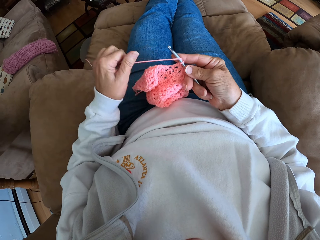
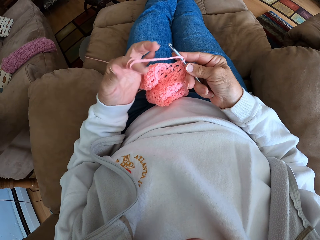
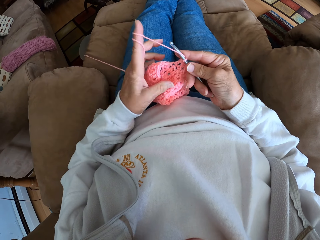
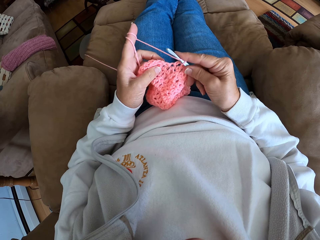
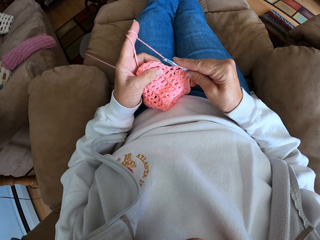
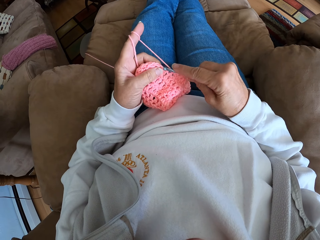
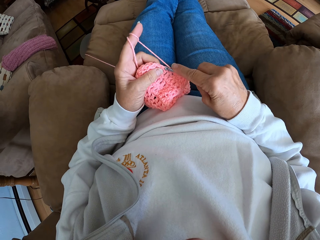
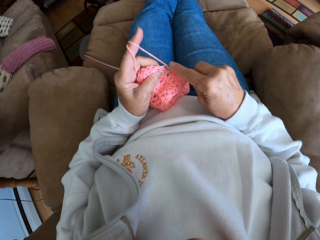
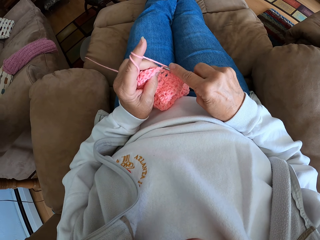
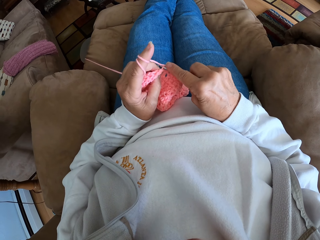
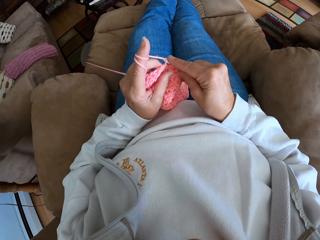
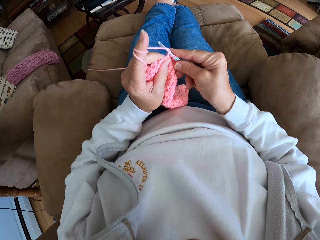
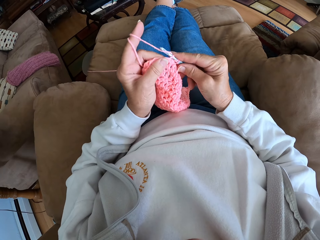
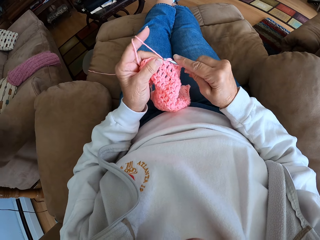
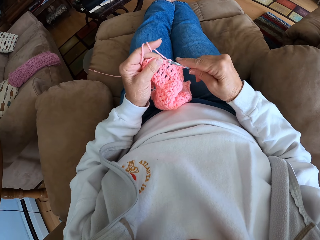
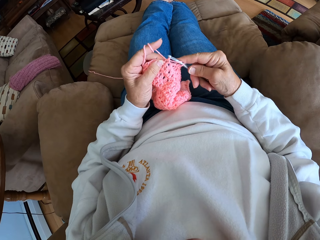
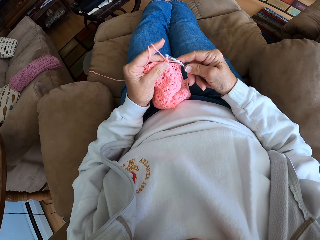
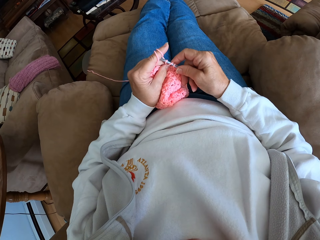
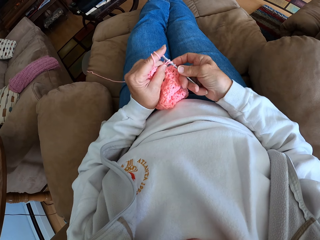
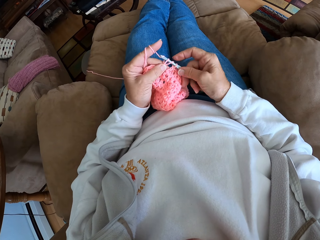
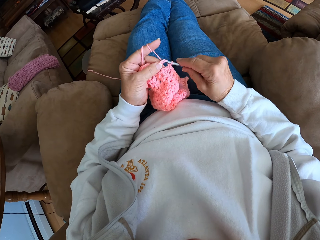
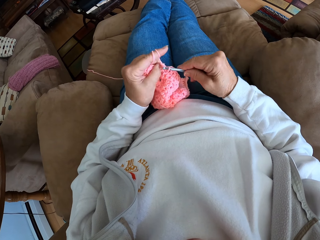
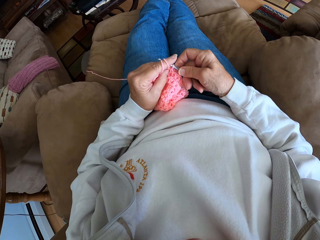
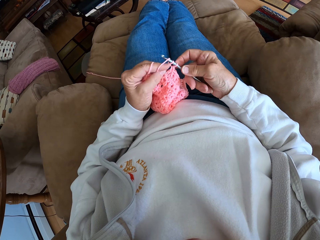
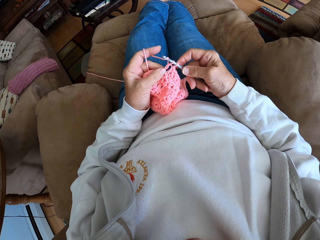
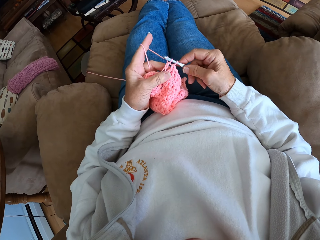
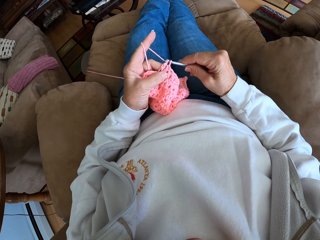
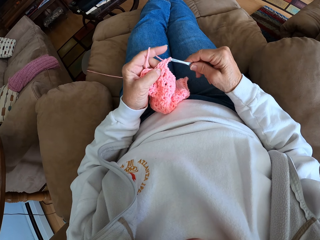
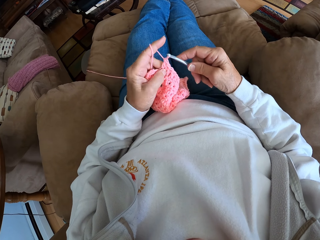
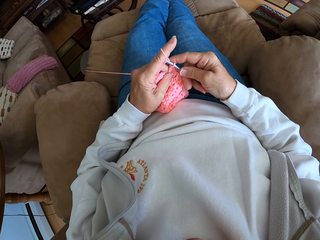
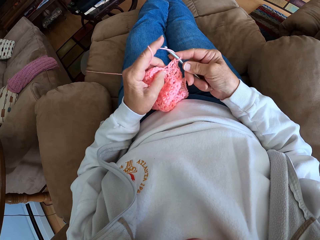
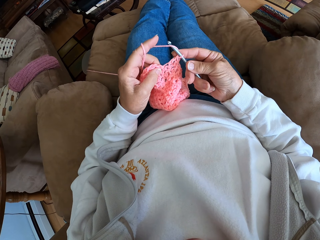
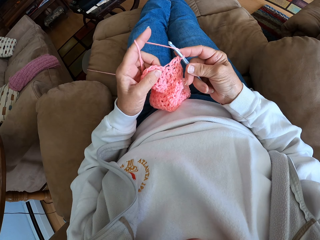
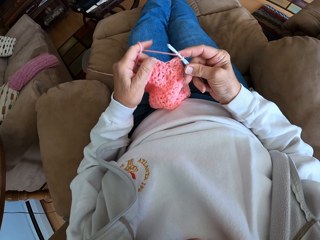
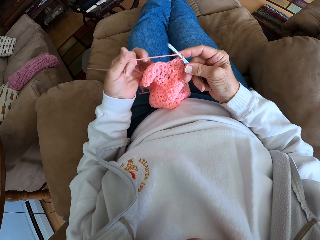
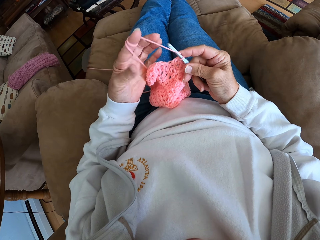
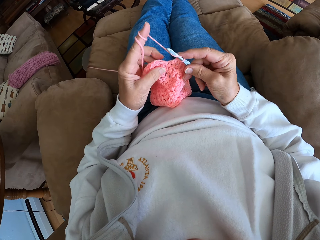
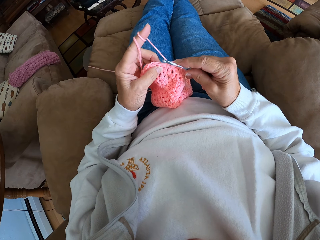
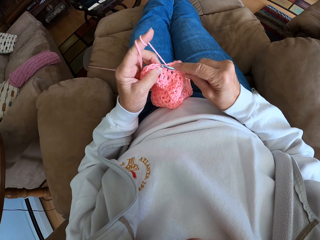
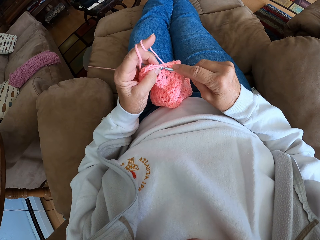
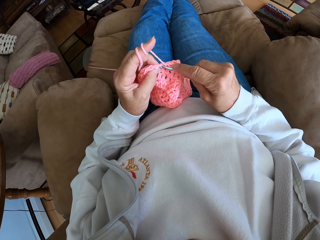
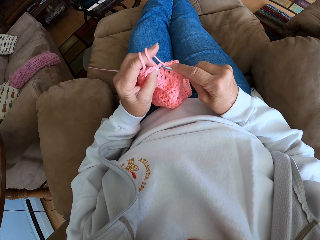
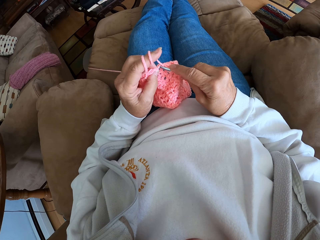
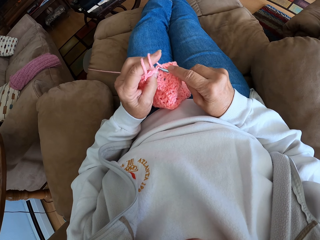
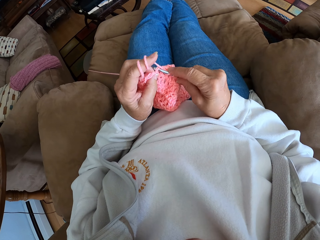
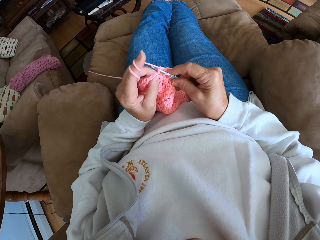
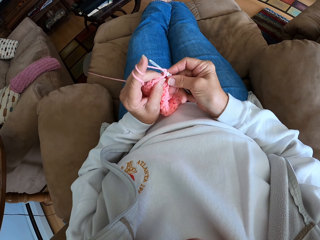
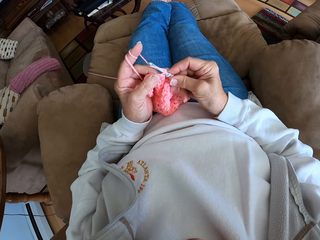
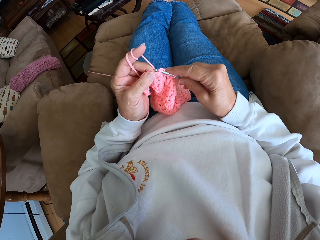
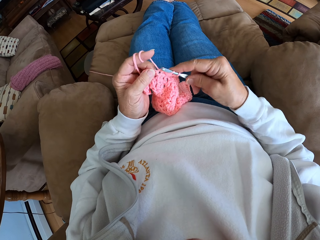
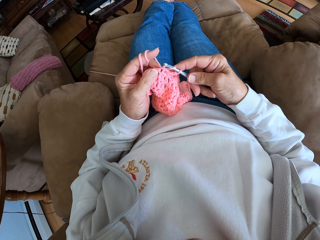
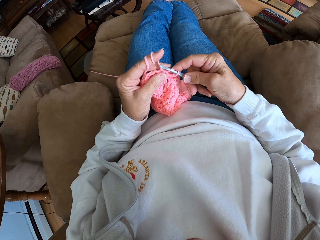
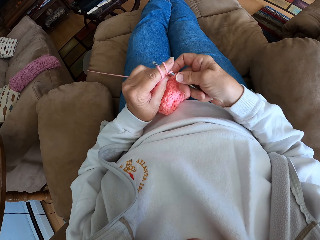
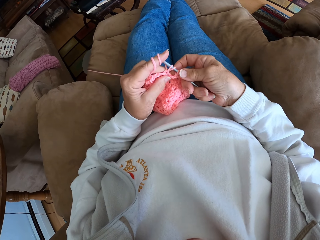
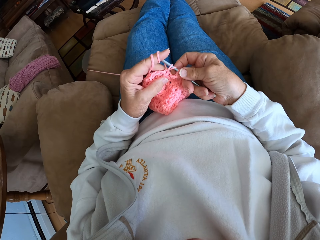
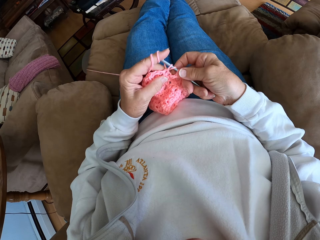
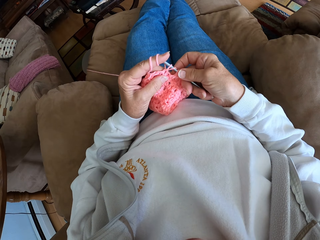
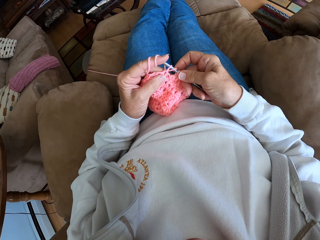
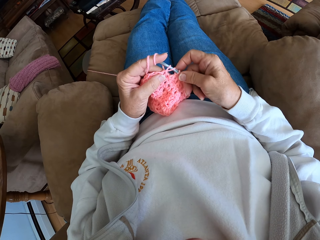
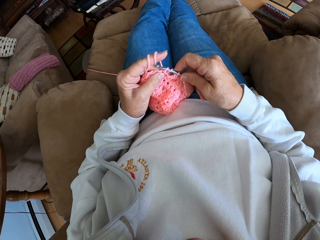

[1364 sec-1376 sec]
The camera wearer rolls the hand knit yarn on her index finger. She crochets with the yarn. She adjusts the yarn with her hand. She pulls the yarn. She crochets with the yarn.

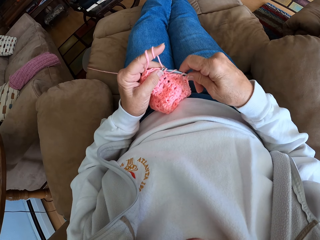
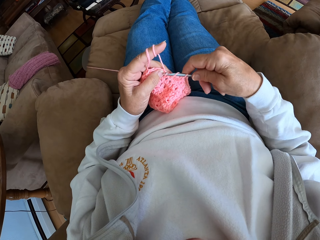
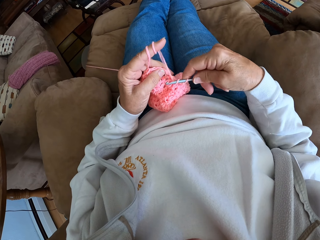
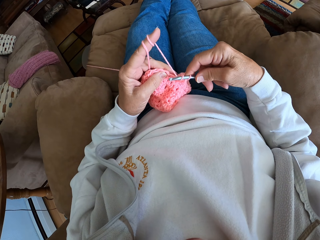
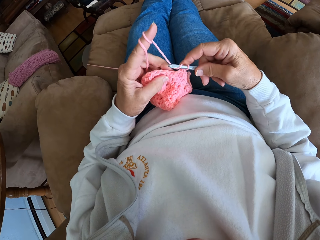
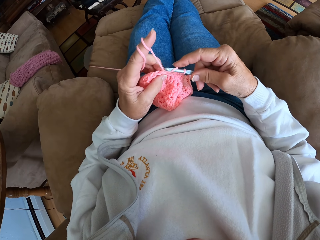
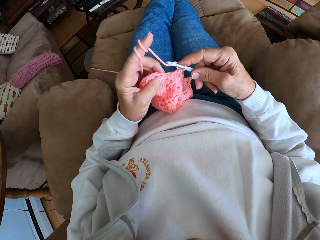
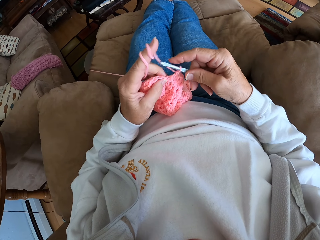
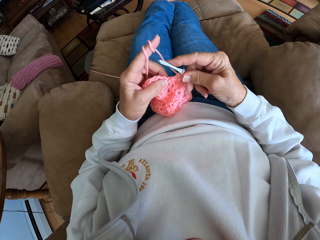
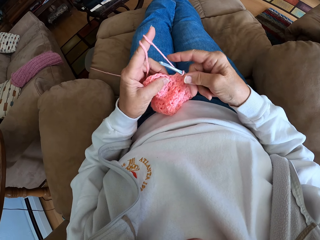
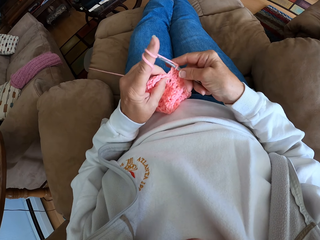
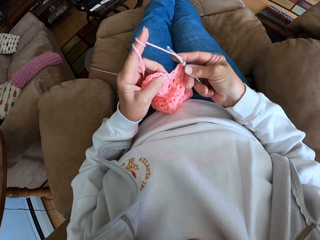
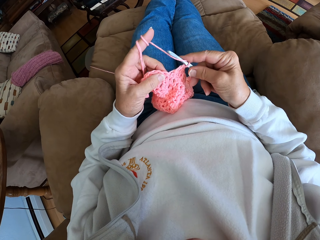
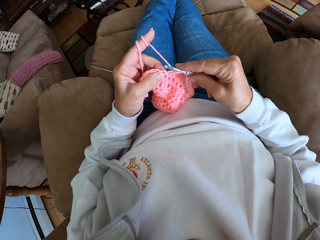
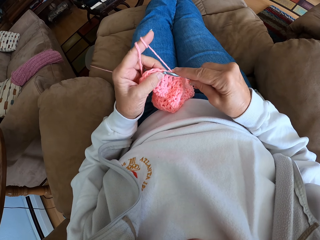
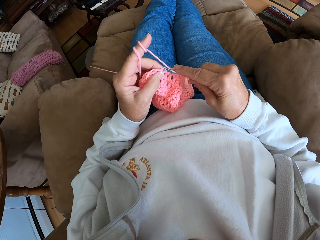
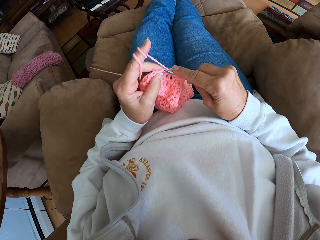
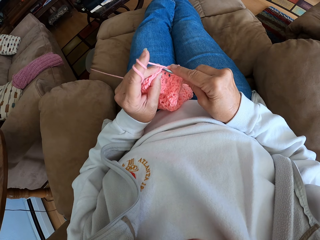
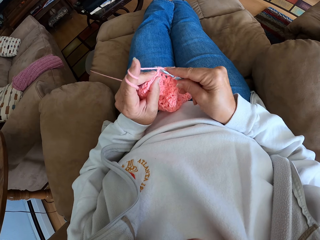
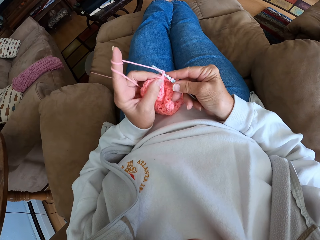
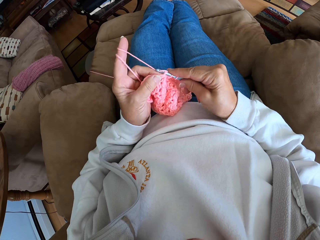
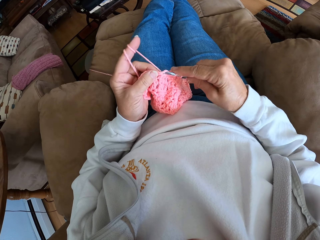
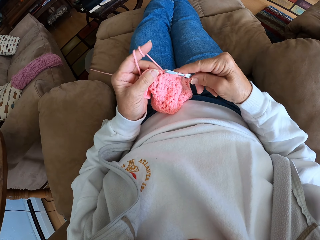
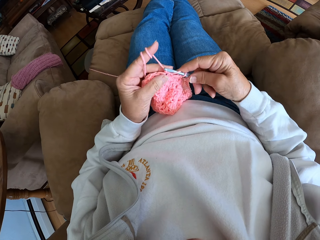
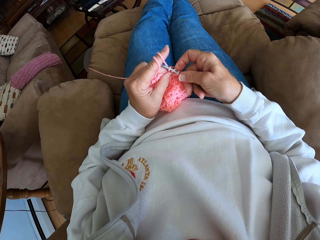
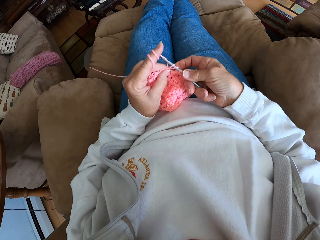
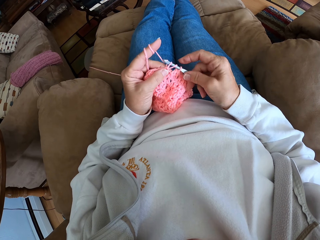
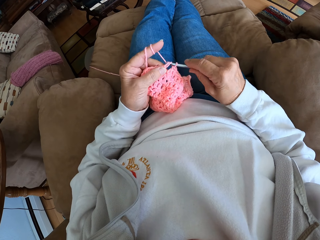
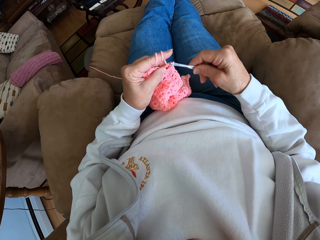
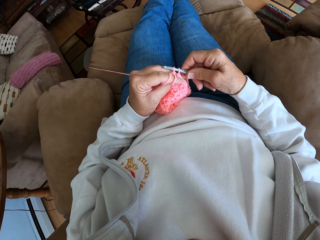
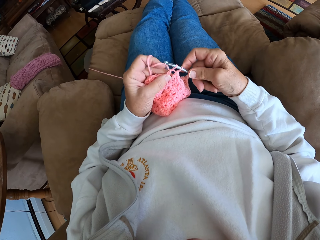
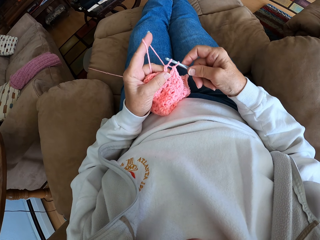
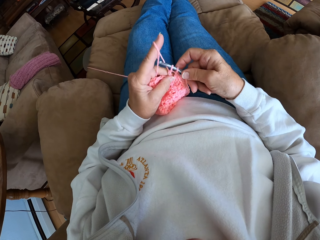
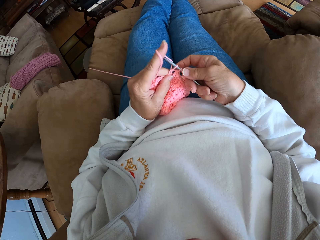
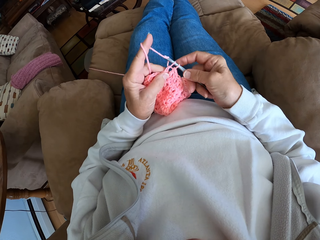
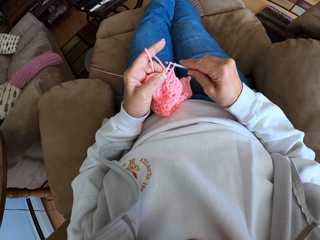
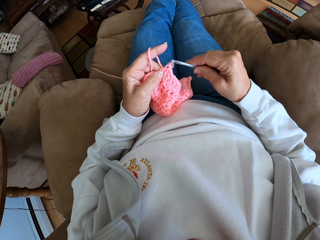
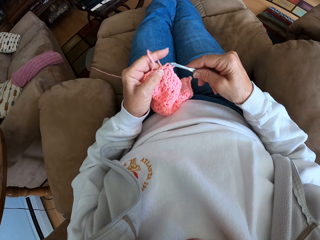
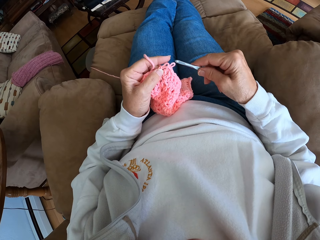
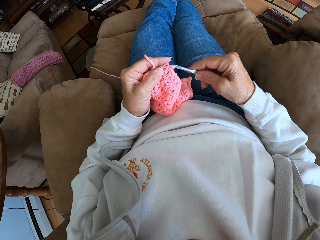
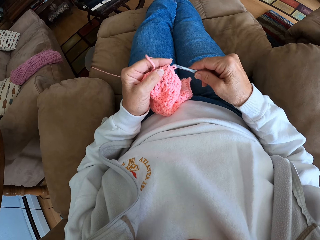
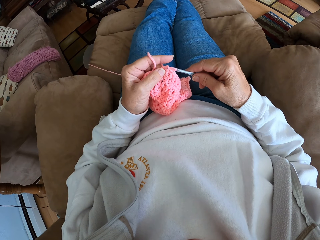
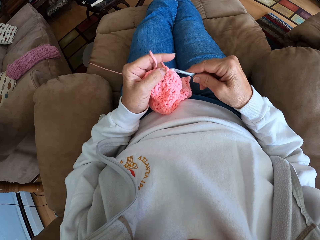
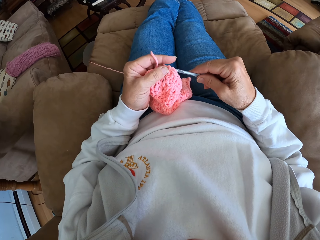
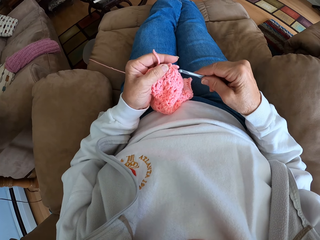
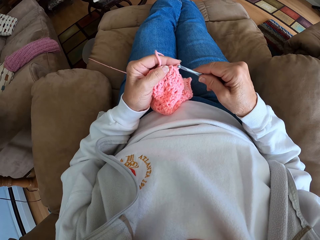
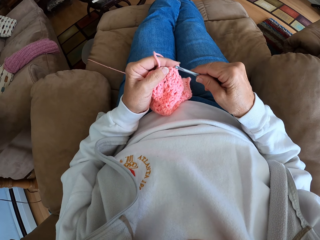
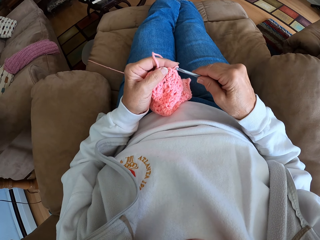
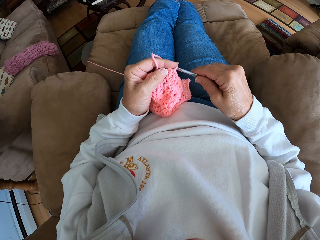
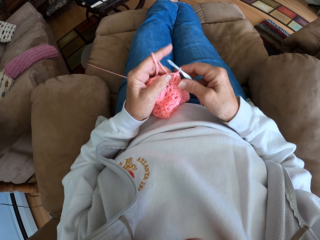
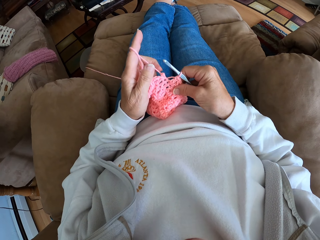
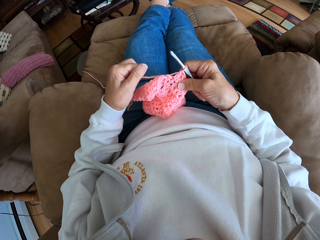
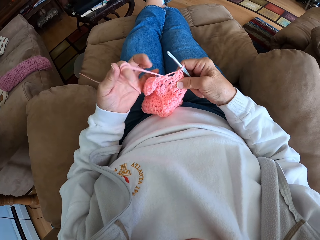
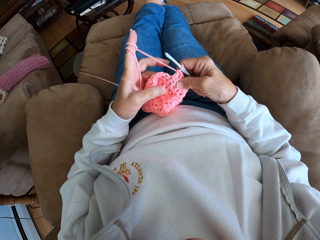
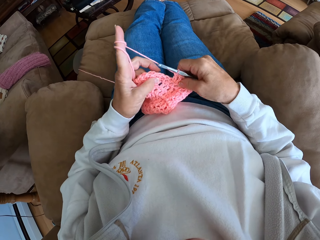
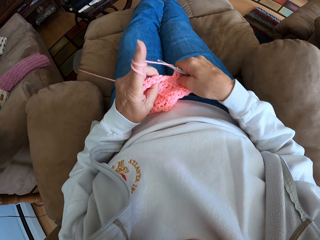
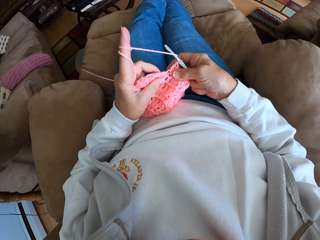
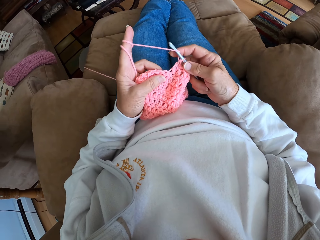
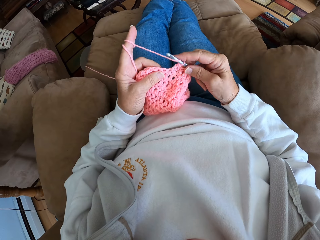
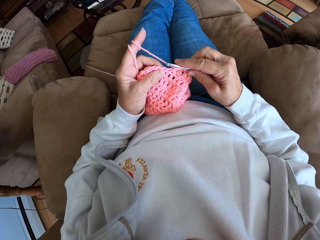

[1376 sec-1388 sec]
The camera wearer stares at the knit needle. She adjusts the yarn with her hands. She pulls the yarn.
